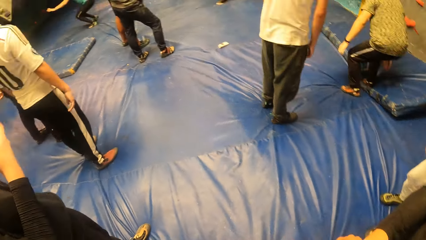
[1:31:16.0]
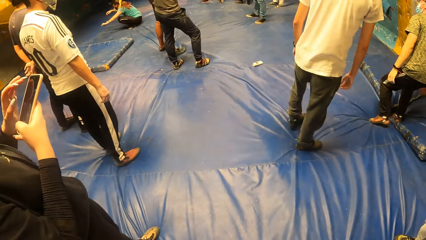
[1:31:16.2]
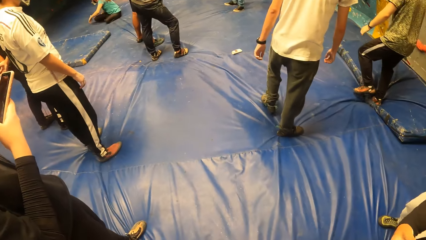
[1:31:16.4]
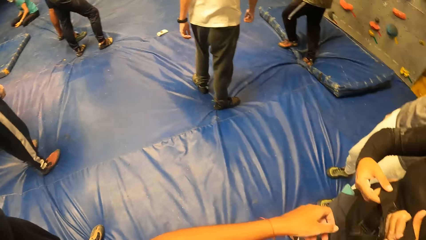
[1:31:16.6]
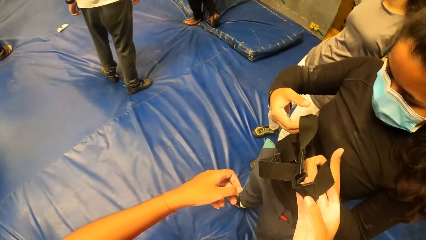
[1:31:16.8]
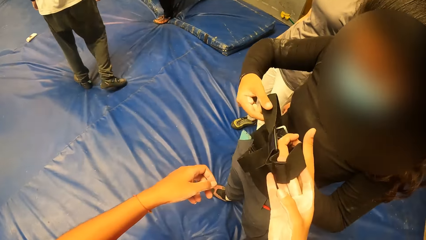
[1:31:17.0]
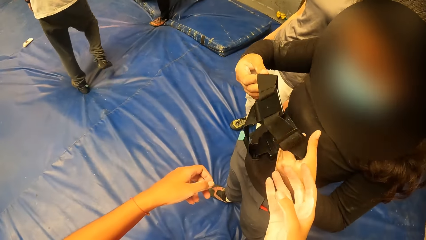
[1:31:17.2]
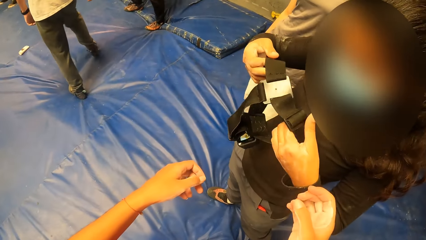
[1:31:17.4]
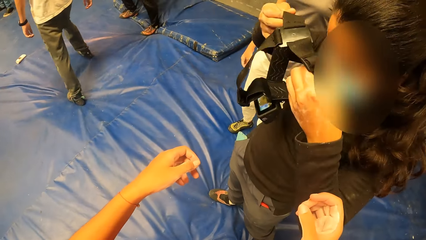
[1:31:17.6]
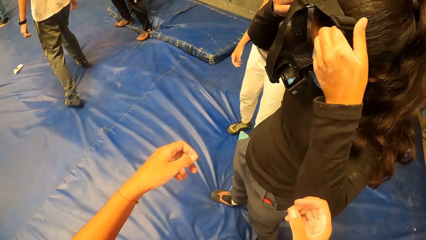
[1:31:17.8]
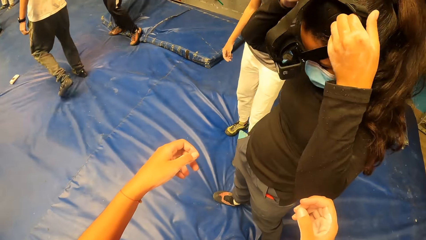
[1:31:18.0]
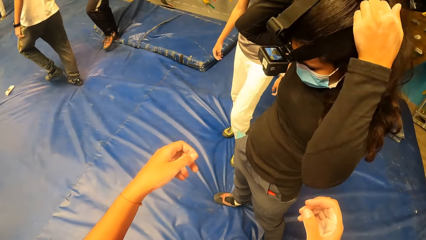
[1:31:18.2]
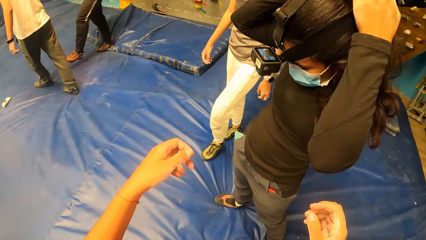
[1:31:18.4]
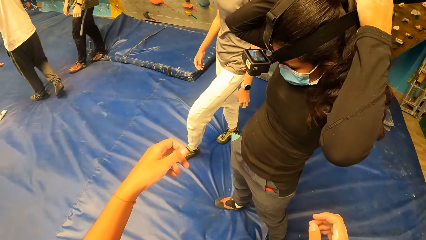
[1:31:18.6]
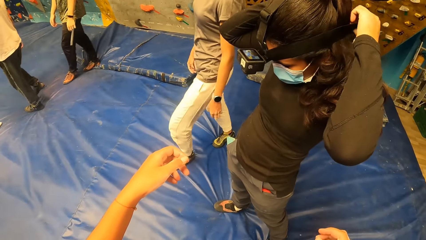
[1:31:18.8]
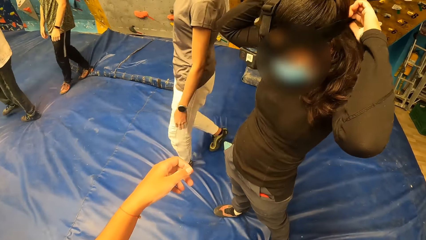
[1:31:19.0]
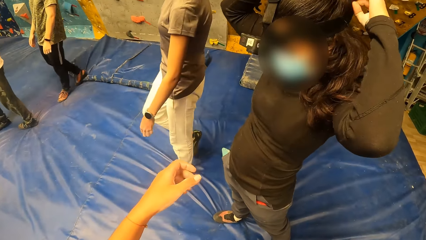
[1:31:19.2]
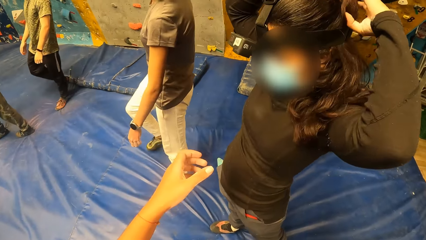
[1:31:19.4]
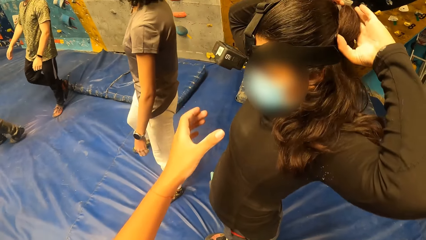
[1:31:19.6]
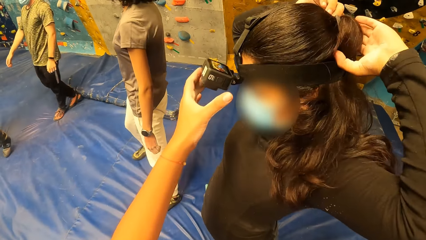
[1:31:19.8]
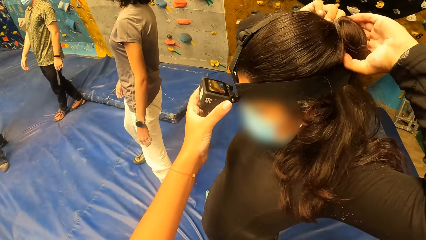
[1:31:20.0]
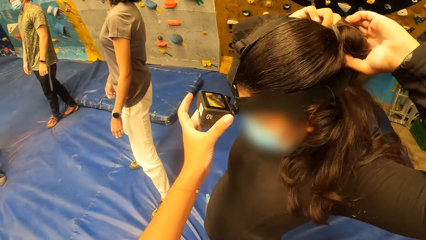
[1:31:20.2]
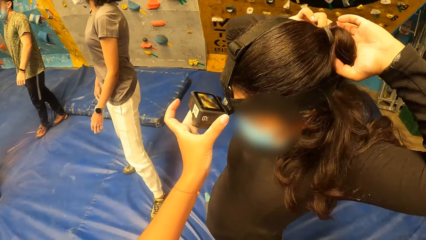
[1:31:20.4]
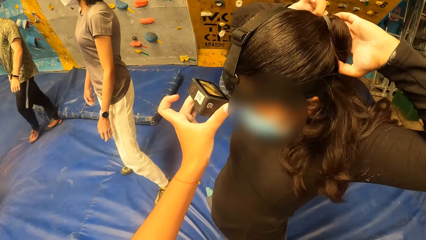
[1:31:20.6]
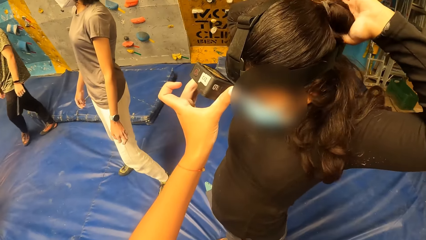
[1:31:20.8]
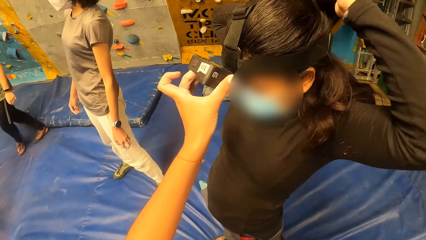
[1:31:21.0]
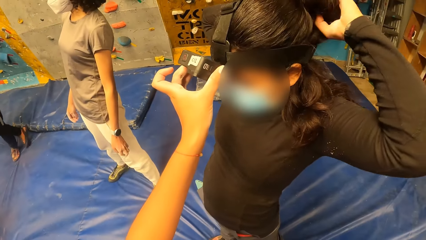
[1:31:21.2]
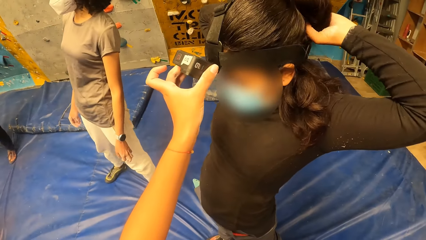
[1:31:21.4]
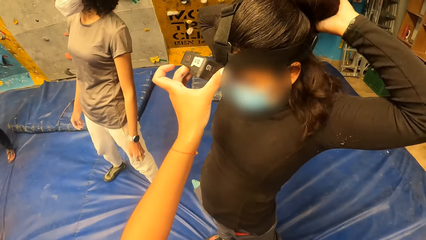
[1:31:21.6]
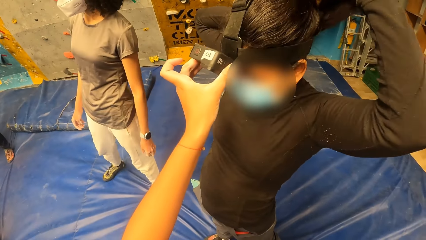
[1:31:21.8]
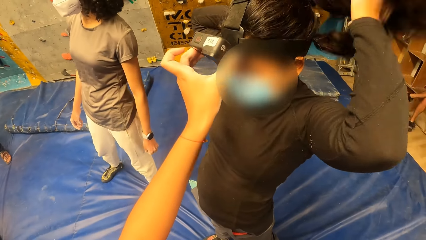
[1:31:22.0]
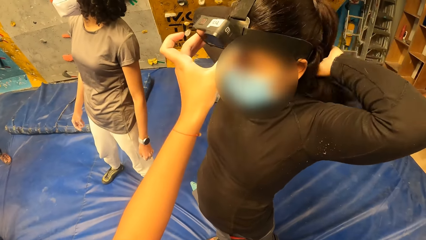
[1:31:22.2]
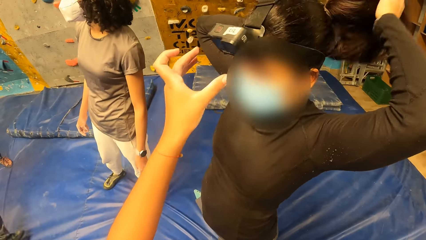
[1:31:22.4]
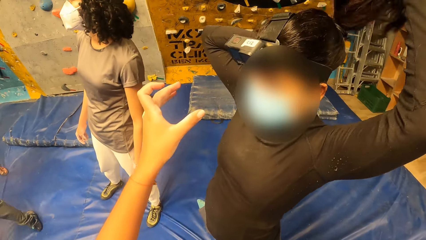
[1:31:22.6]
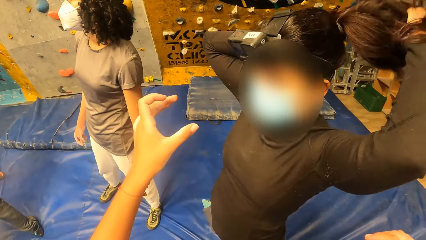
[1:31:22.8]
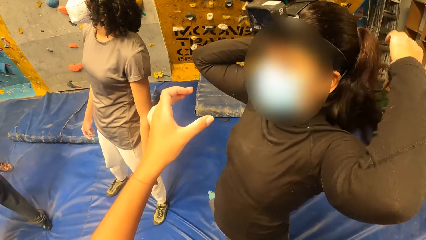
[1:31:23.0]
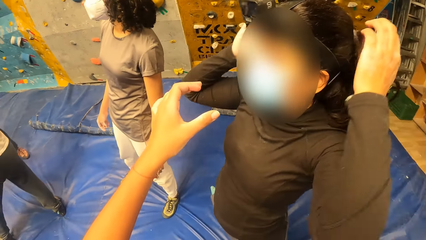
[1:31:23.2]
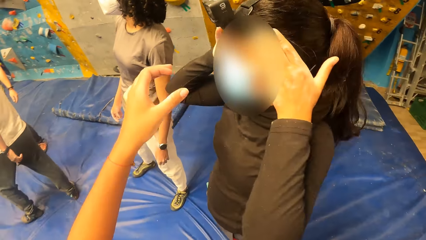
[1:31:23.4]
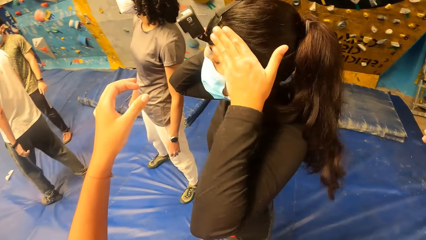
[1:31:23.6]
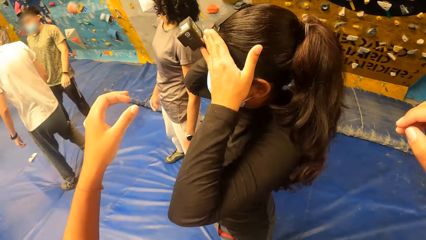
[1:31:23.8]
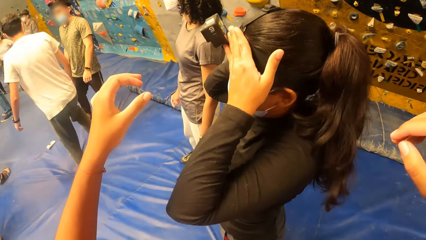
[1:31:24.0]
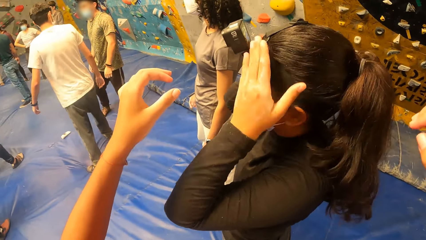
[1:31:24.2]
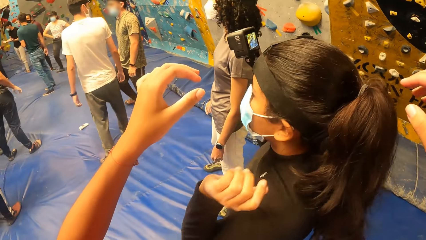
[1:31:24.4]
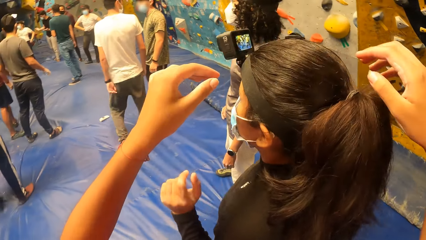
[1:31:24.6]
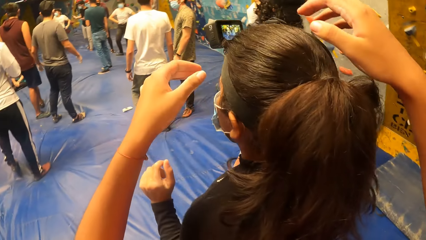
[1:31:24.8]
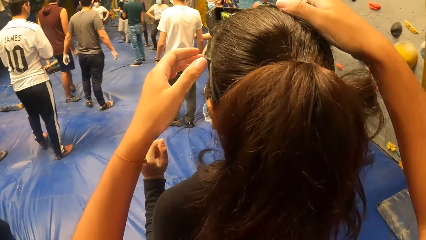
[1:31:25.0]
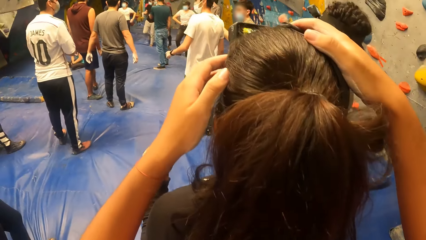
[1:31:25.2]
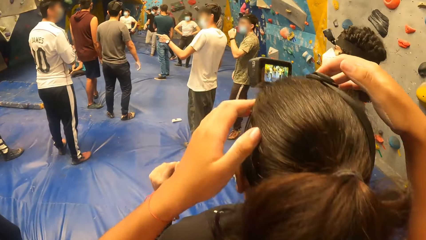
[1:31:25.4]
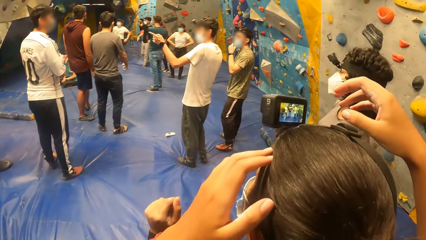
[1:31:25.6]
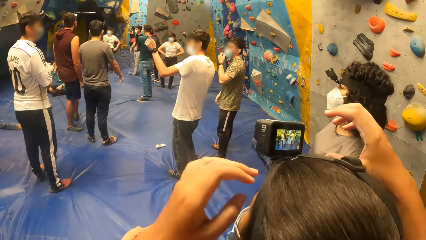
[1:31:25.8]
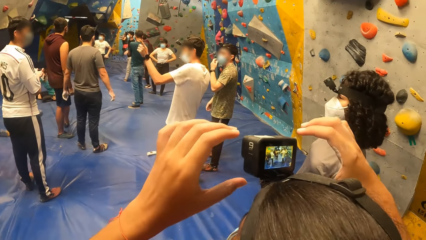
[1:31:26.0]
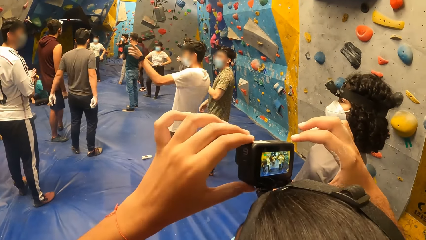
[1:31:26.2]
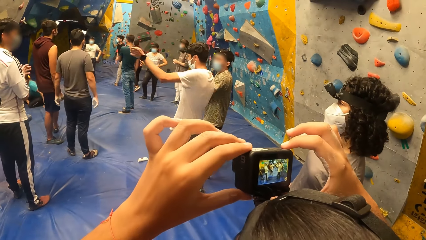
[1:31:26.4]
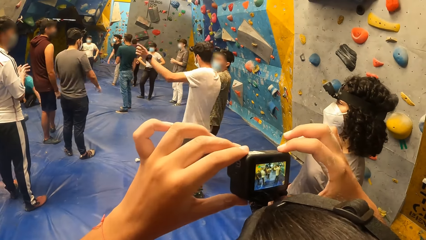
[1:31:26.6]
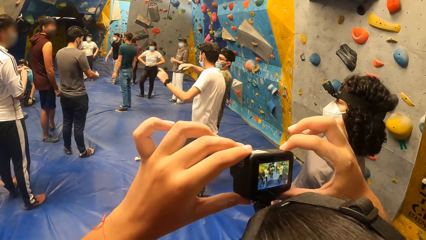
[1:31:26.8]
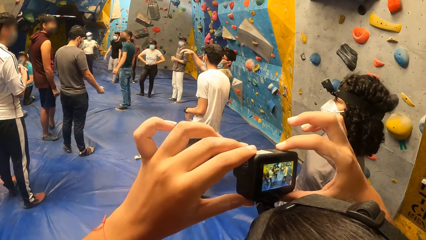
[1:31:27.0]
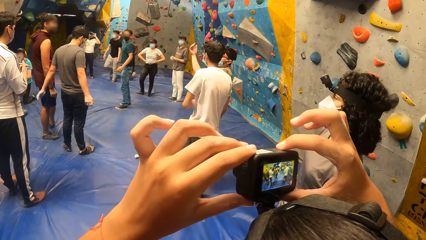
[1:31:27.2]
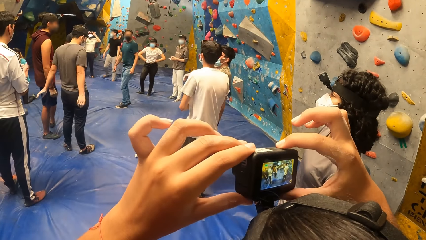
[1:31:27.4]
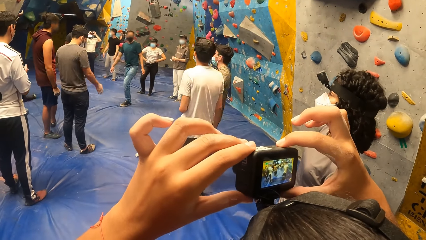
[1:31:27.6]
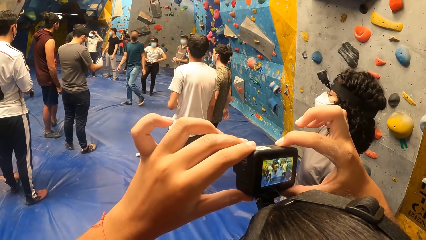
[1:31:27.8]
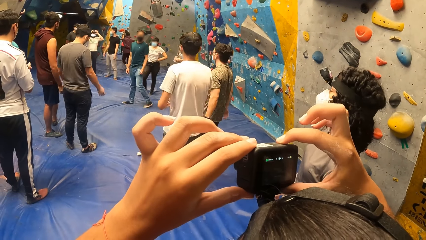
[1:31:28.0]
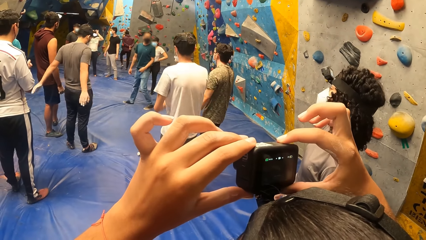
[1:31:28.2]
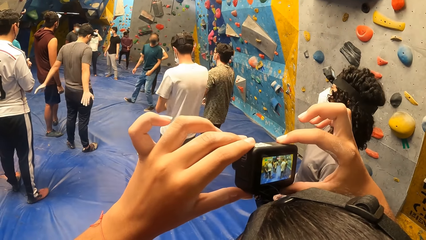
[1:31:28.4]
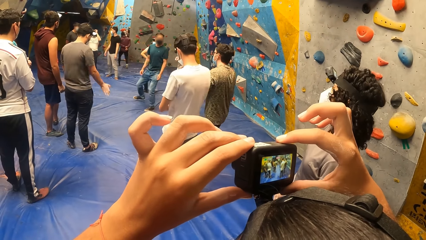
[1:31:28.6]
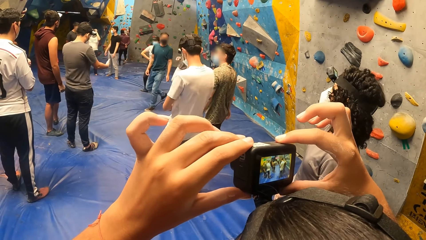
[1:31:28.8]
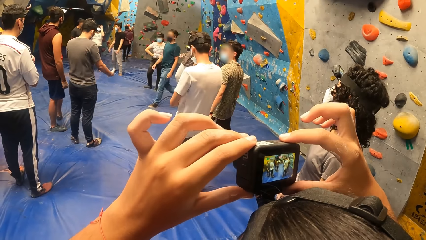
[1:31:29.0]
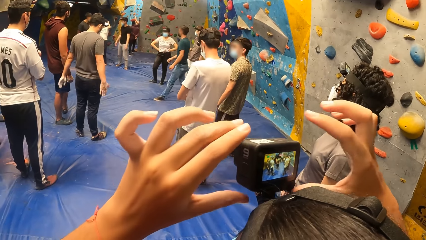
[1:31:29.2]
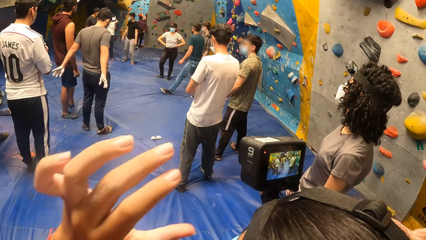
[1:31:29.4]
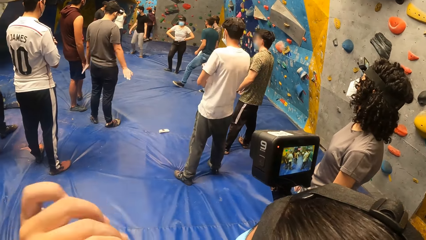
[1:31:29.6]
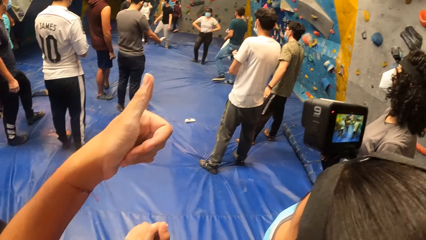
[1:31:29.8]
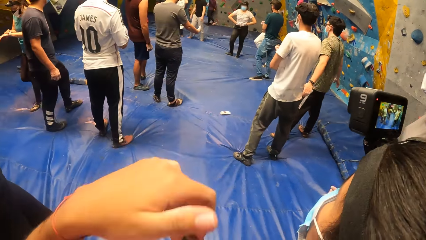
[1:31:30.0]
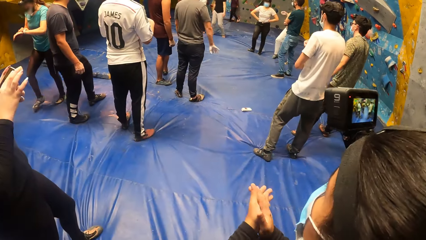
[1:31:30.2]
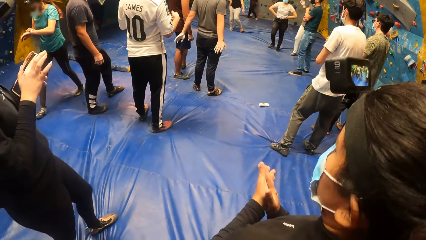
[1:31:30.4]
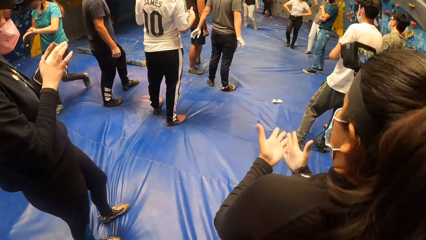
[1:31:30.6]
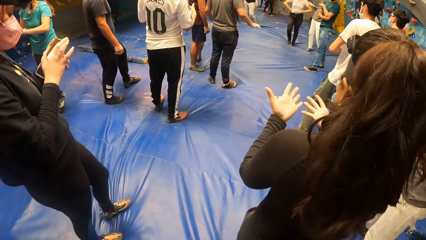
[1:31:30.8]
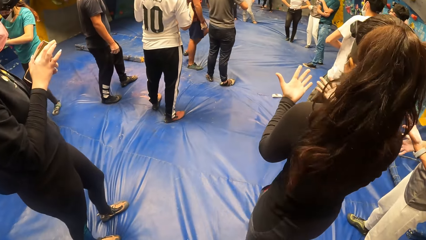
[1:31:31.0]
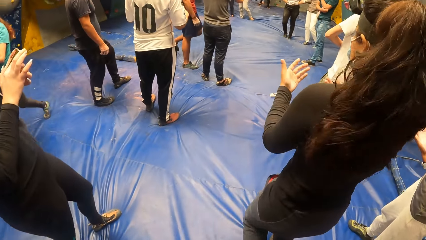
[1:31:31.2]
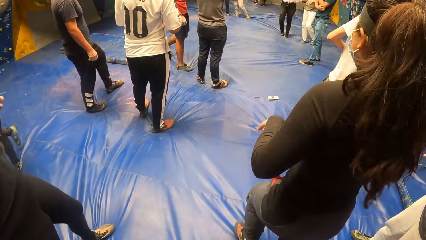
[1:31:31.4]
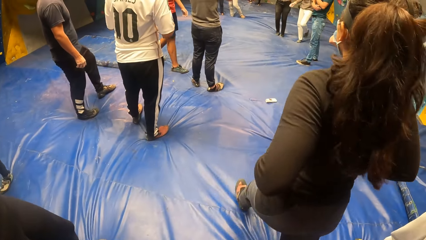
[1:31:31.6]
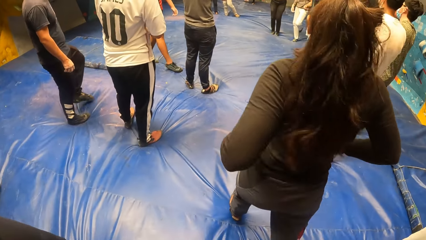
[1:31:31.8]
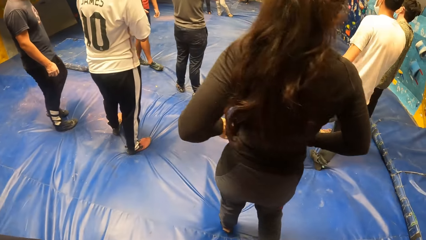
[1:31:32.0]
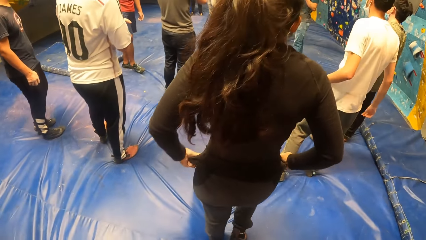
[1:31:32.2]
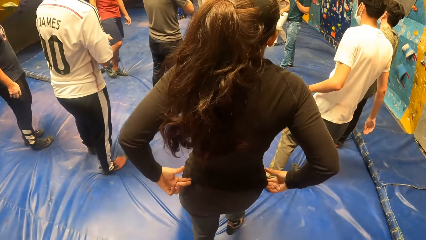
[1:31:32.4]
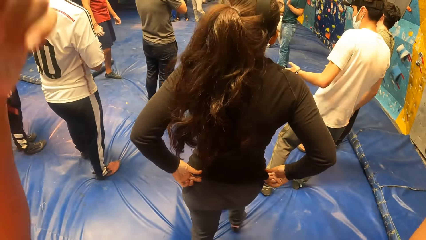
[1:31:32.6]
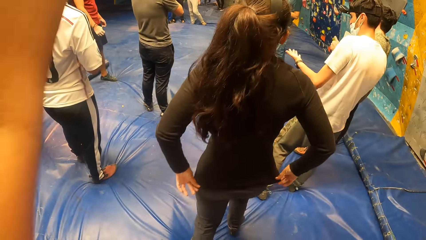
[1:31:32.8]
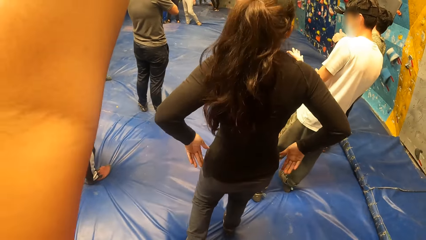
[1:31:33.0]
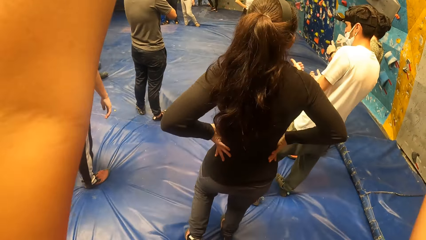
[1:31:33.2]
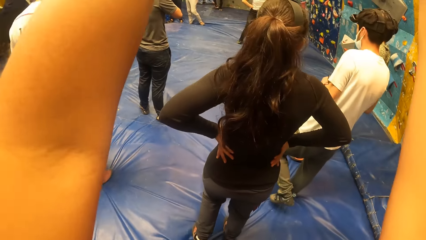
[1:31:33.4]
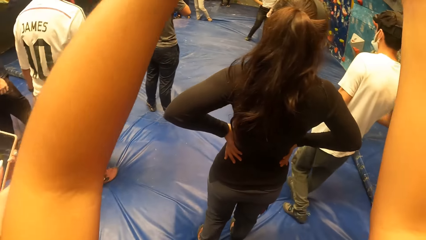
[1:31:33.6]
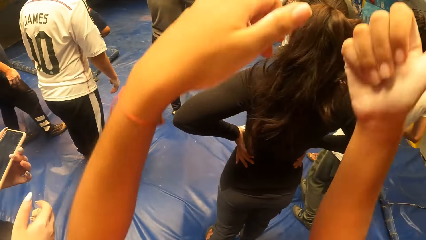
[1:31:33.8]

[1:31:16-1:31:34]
The camera wearer holds the camera strap in her right hand. The woman holds the camera strap with her right hand. The camera wearer looks at the woman. The woman wears the camera on her head with both hands. The camera wearer adjusts the camera on the woman's head with her right hand. She touches the camera. She looks at the camera. She adjusts the camera on the woman's head with both hands. She takes a photo. The woman claps her hands together. The woman adjusts her shirt with both hands. The camera wearer looks around.
